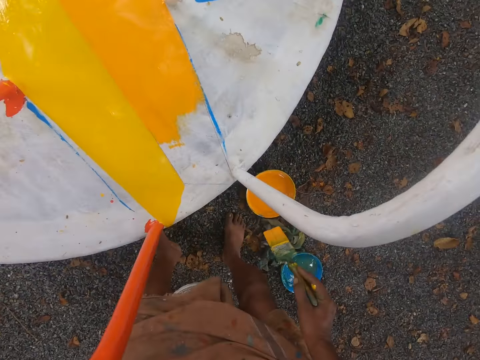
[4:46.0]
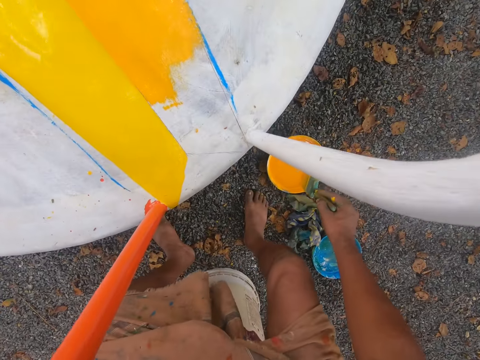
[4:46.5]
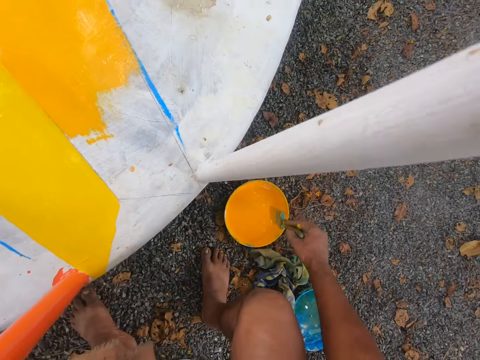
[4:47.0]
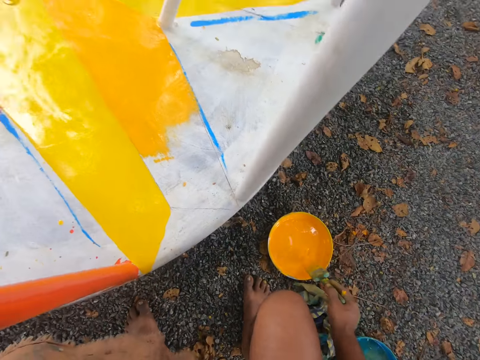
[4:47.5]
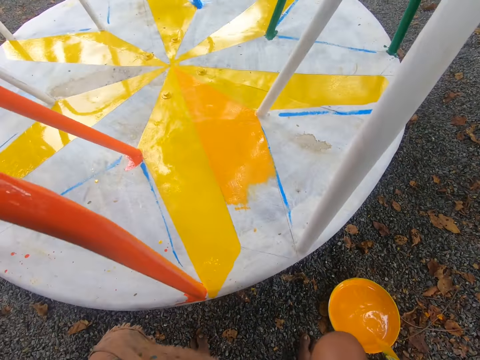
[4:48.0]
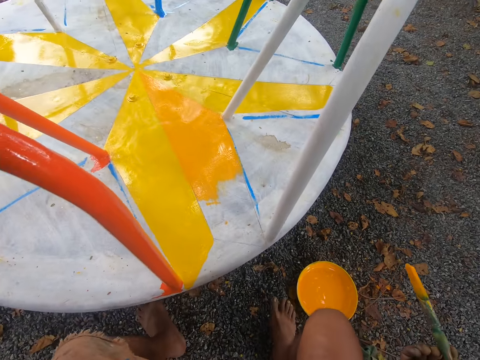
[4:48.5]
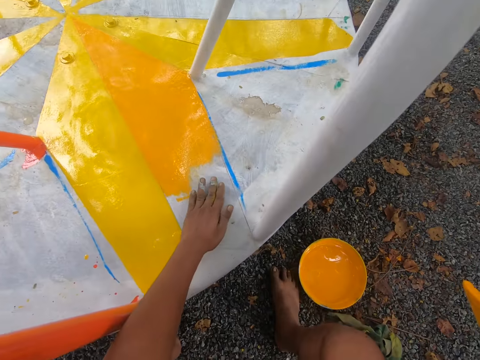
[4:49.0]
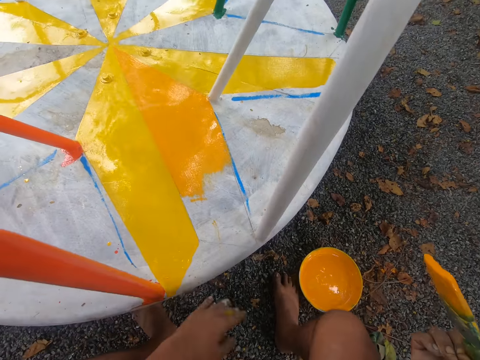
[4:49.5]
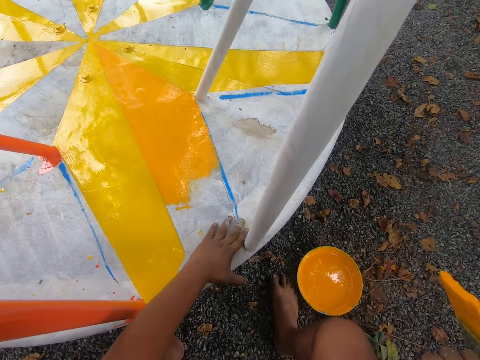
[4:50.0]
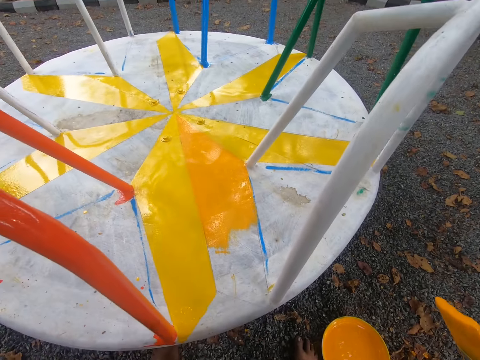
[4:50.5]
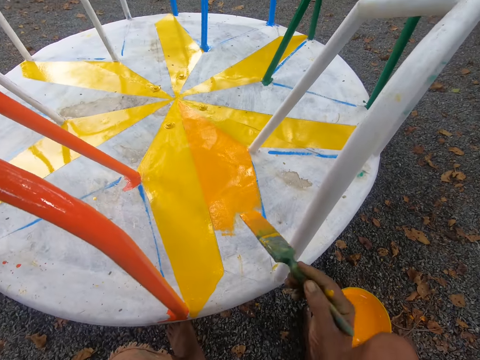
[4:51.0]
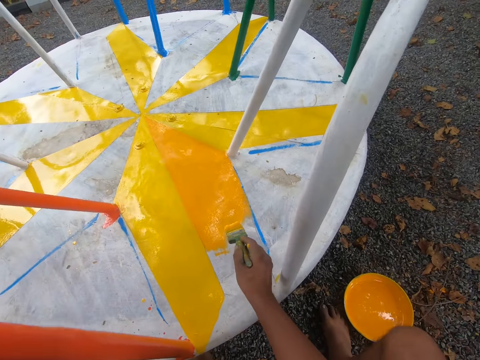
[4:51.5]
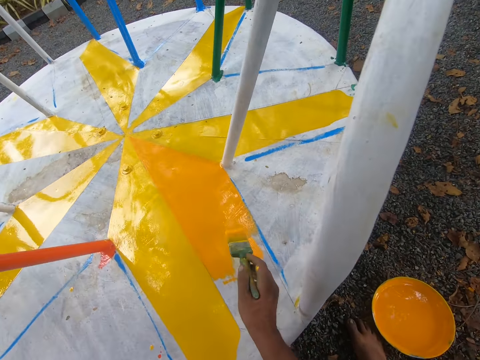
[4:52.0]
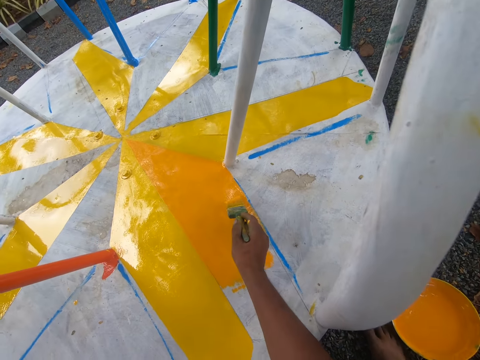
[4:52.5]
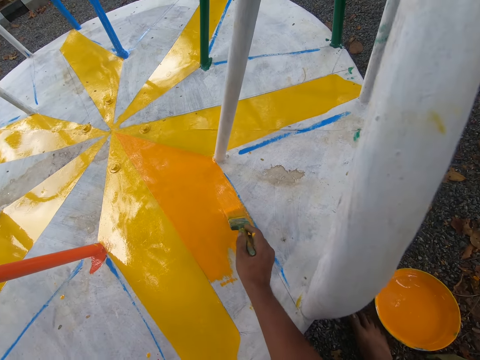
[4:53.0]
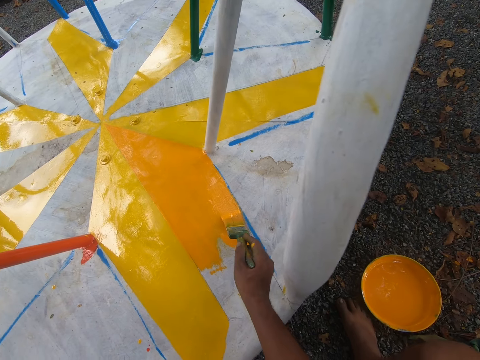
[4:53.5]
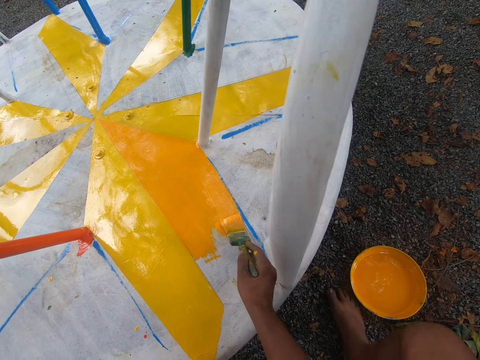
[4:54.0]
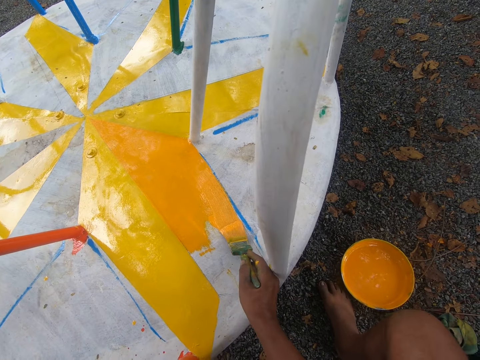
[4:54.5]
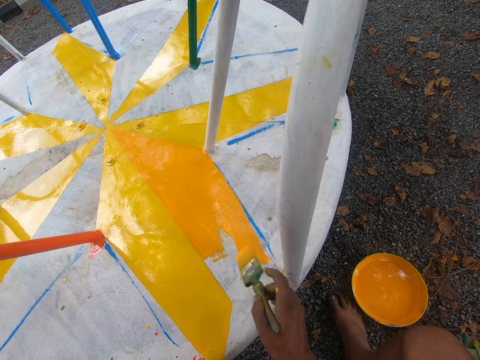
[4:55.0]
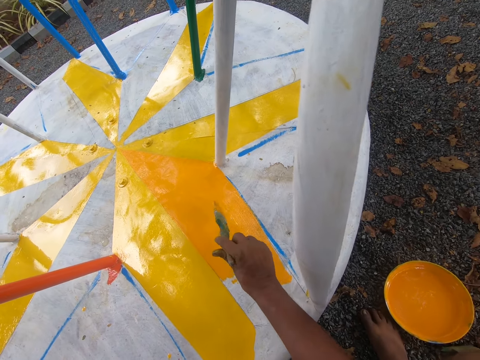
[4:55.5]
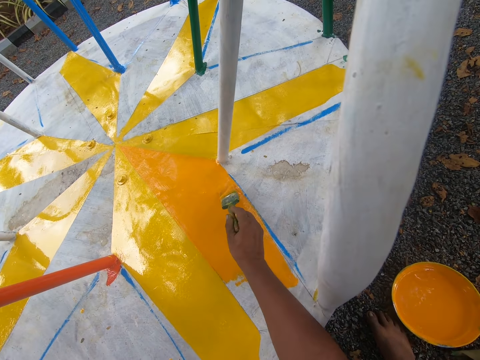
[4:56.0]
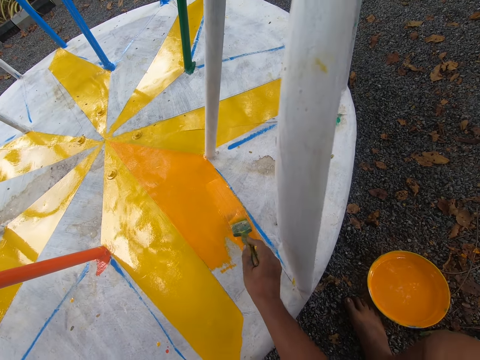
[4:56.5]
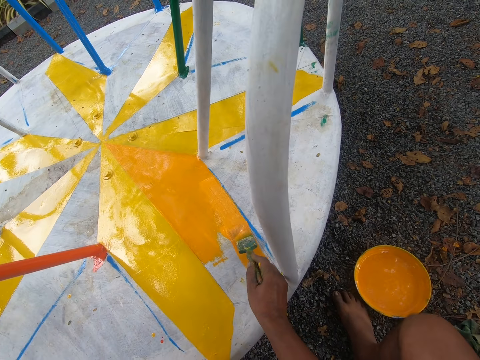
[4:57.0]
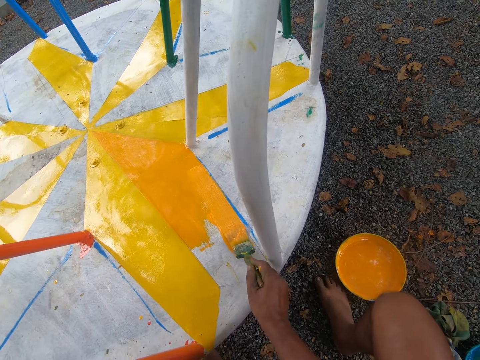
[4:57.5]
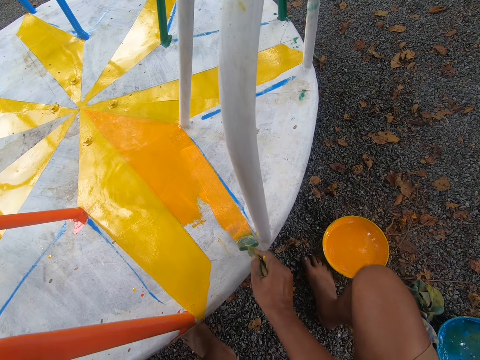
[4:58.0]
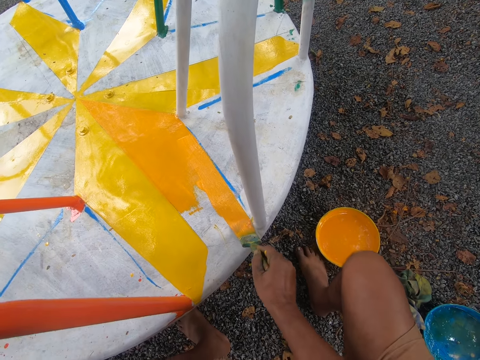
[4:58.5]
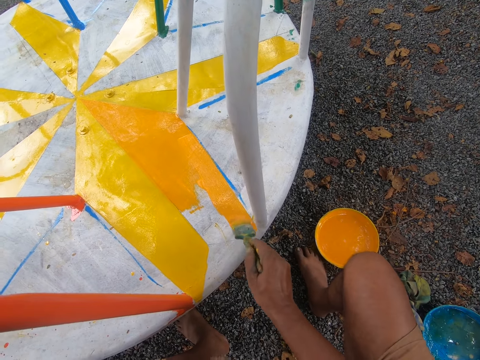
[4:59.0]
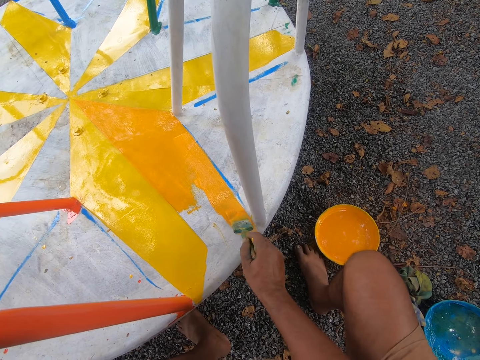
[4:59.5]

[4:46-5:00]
The camera wearer dips the paint brush into a container filled with paint. He wipes the surface of the merry-go-round with his left hand. He paints a metal surface with the paint brush in his right hand.

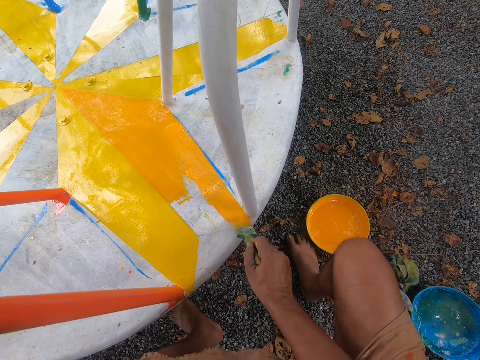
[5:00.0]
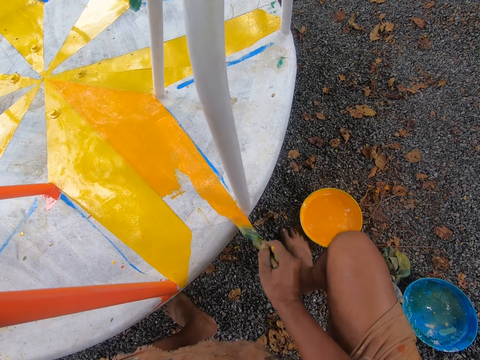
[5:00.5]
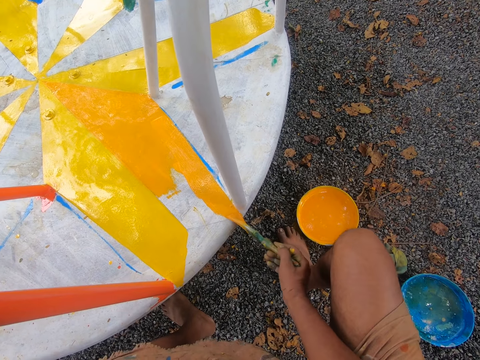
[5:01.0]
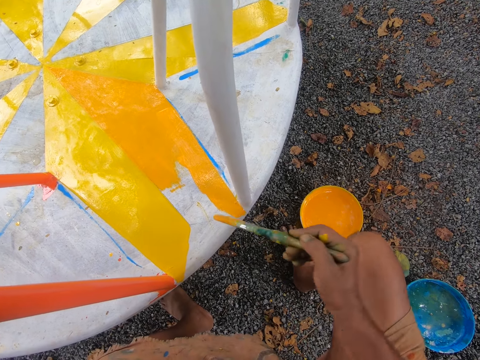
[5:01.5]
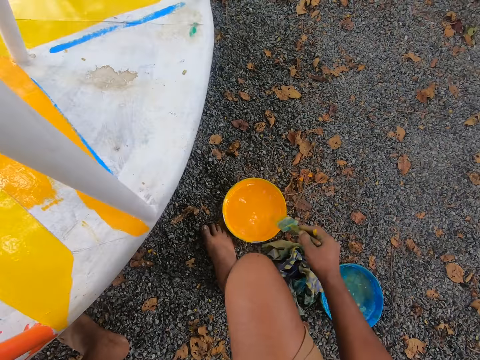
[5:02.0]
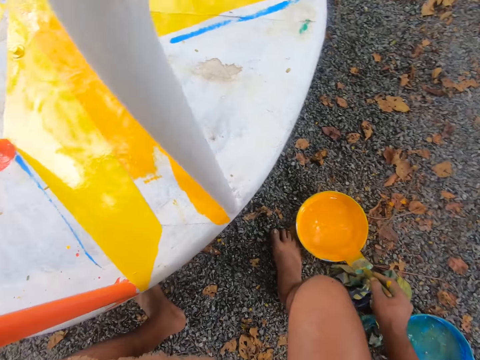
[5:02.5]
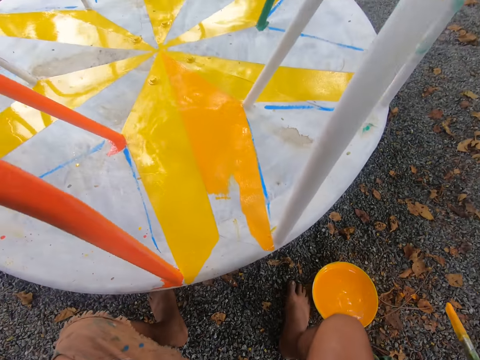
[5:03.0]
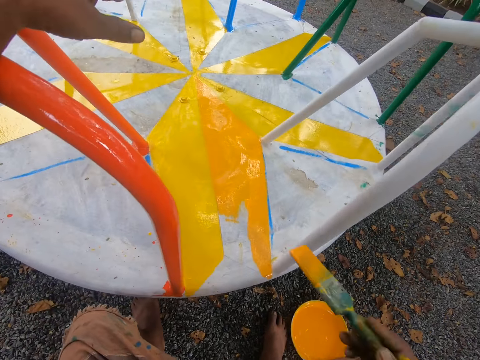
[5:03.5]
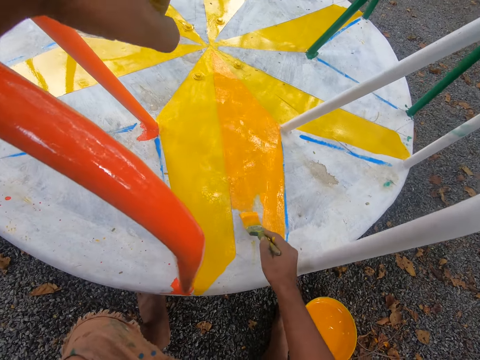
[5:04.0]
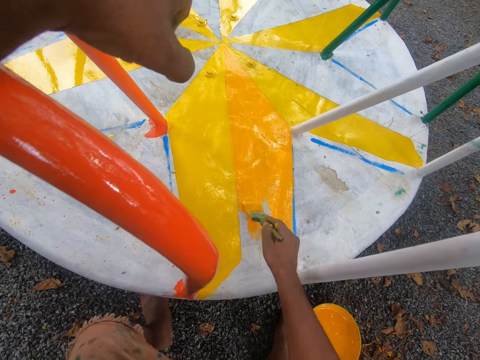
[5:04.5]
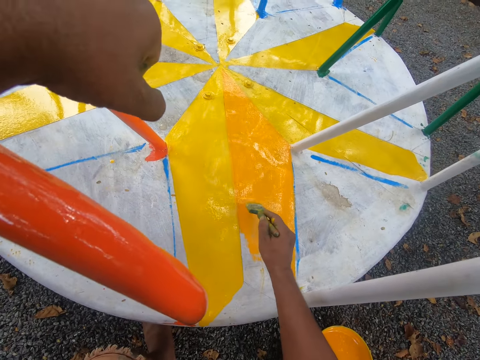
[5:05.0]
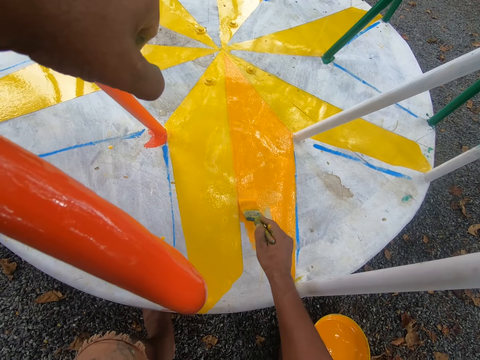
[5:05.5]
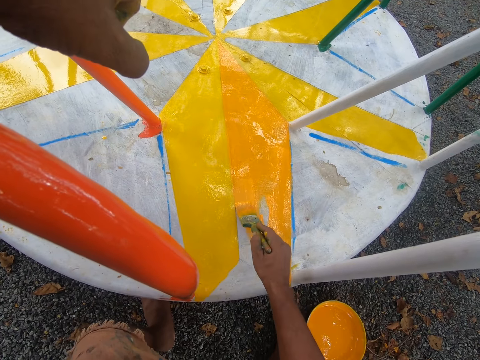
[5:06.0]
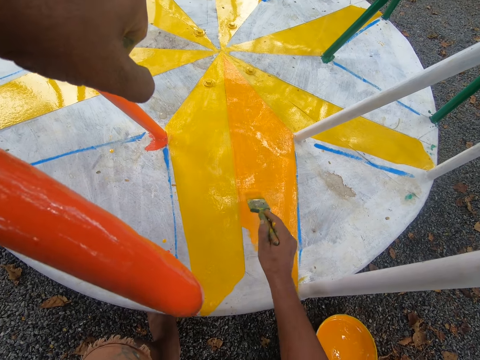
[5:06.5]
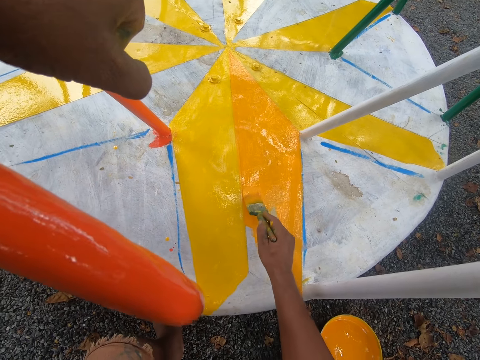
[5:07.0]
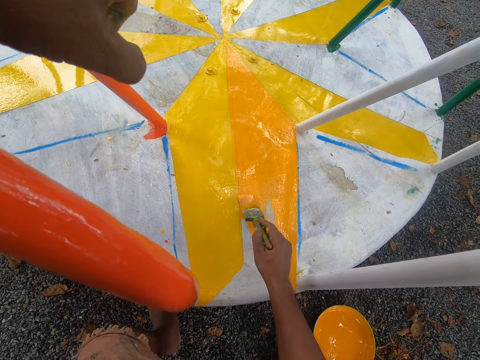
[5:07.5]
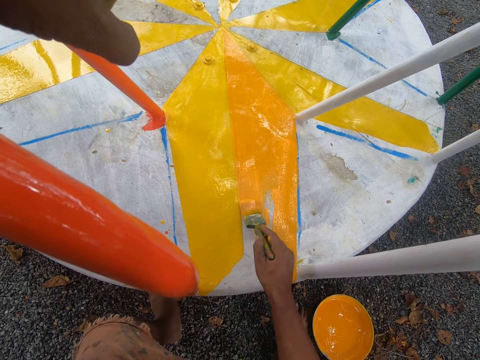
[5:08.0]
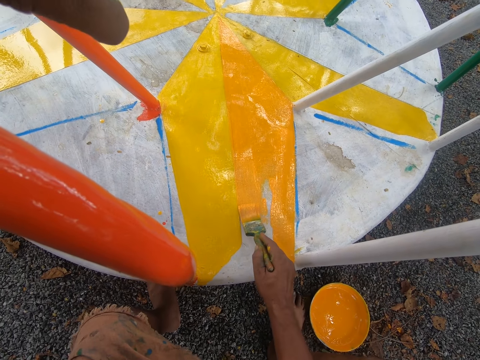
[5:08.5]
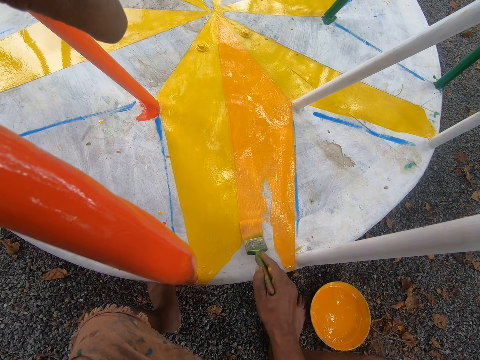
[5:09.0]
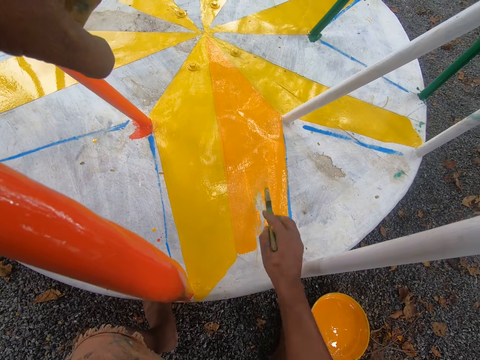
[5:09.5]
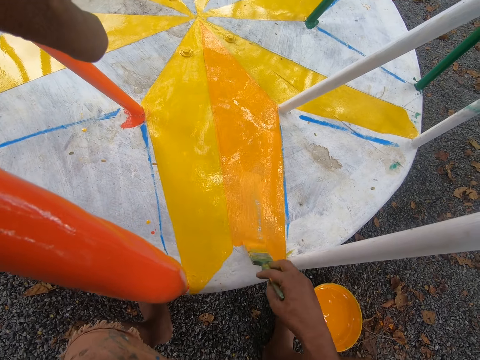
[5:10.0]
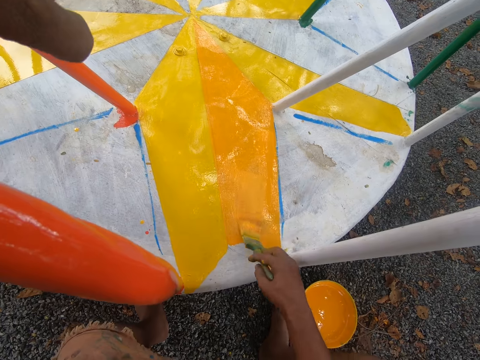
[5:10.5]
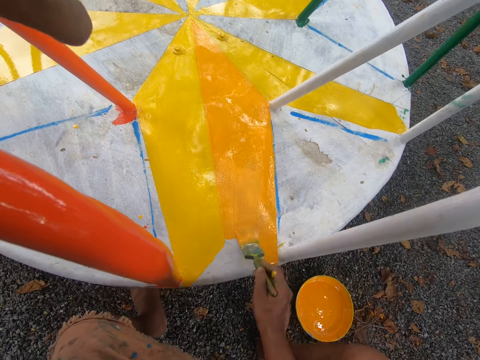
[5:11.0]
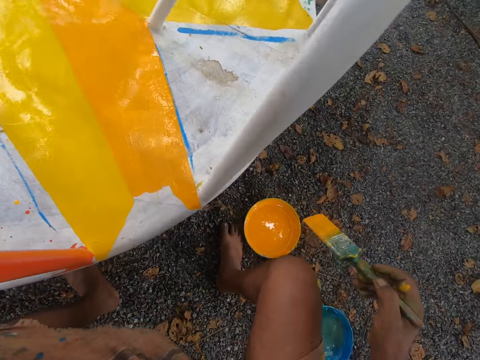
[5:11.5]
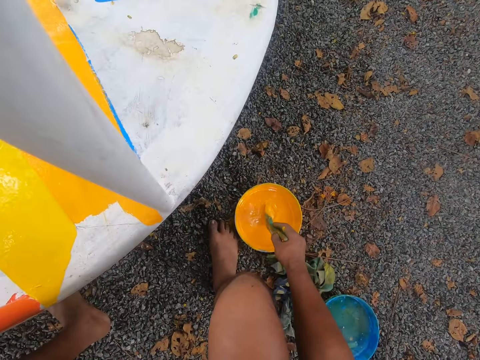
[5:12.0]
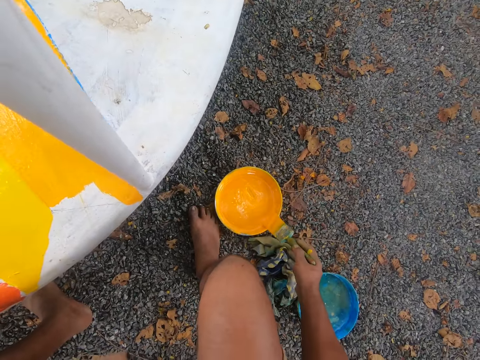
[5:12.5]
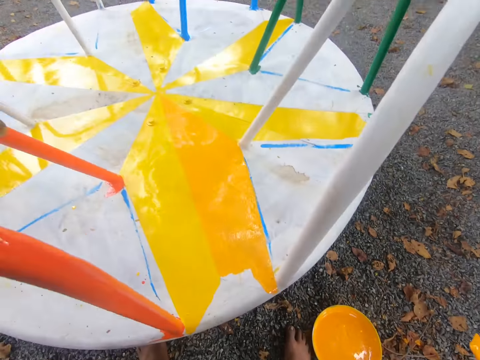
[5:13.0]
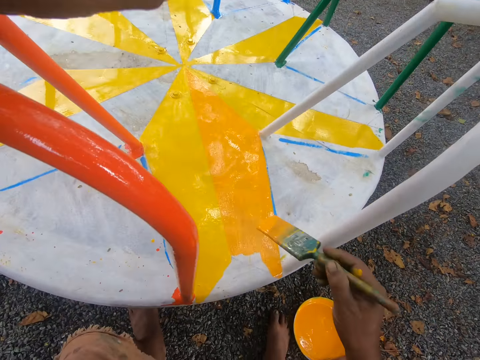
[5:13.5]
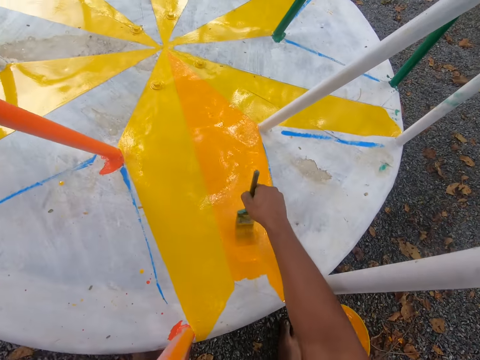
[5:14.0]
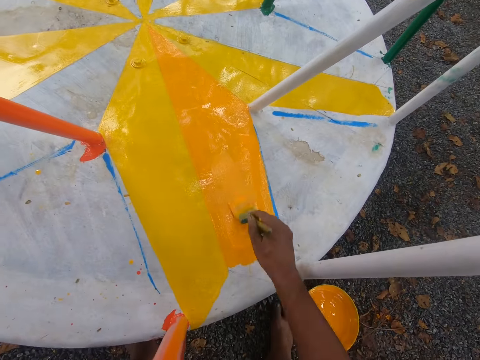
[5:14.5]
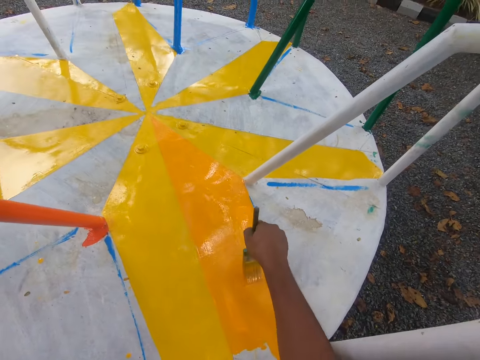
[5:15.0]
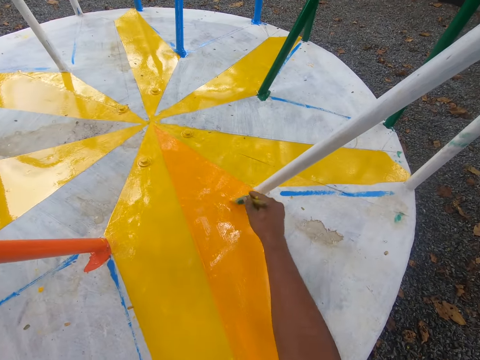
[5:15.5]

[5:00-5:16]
The camera wearer dips the paint brush into a container filled with paint. He reduces paint from the brush. He paints a metal surface with the paint brush in his right hand. He dips the paint brush into the container filled with paint again. He reduces paint from the brush again. He paints the metal surface with the paint brush in his right hand again.
